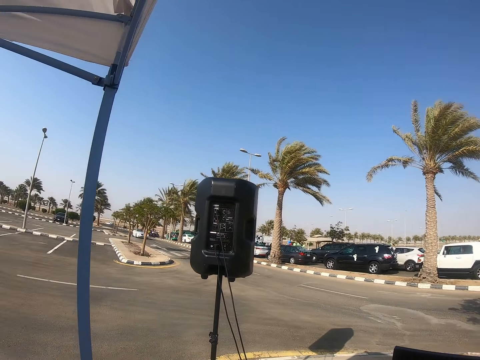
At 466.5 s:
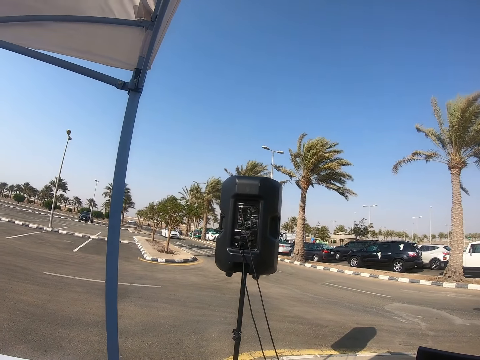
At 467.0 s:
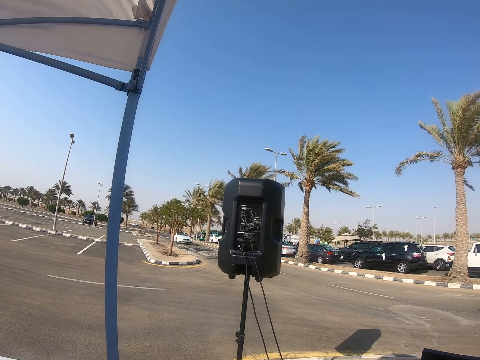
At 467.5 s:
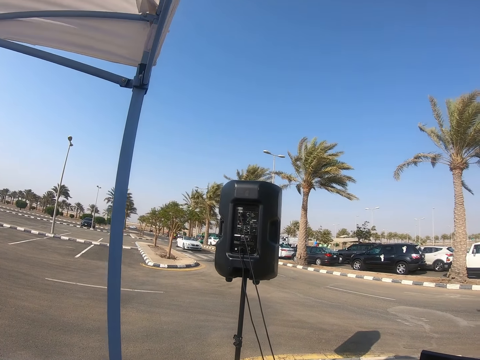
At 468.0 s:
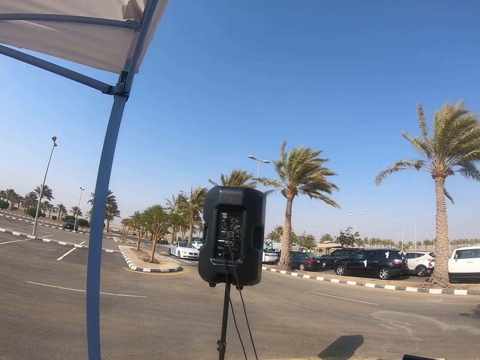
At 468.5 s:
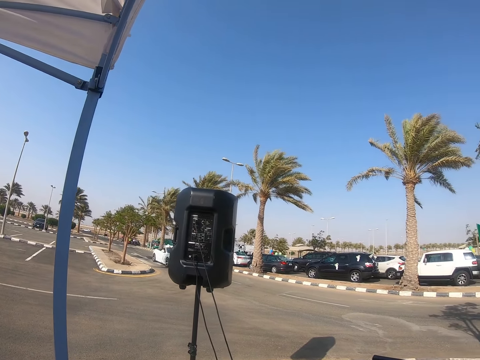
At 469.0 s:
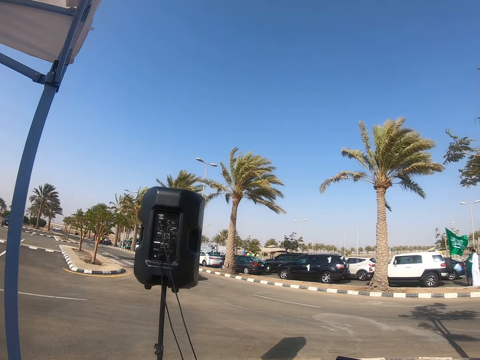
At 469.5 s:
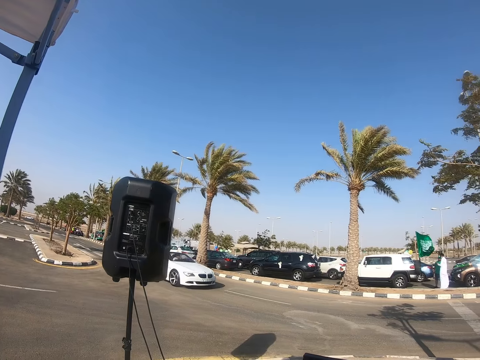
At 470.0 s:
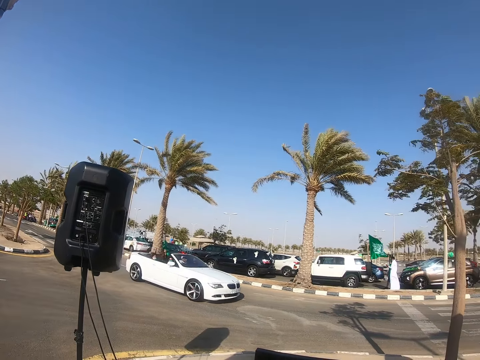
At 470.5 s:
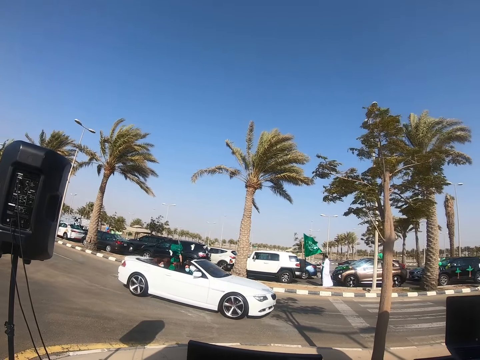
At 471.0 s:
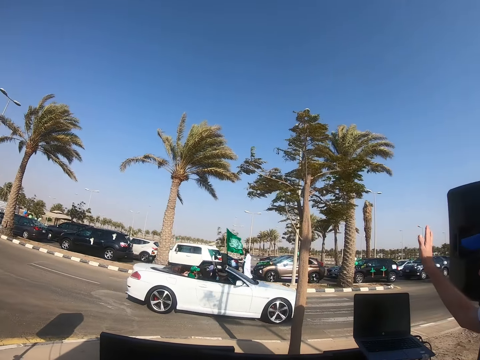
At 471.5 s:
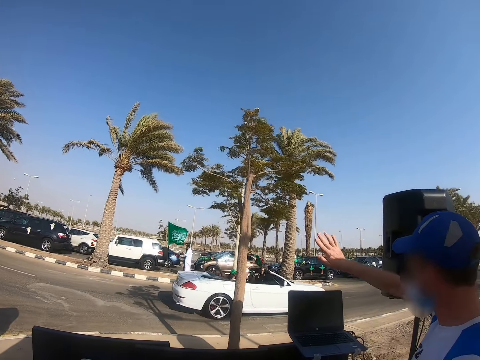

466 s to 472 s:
The DJ waves at the people in the car.

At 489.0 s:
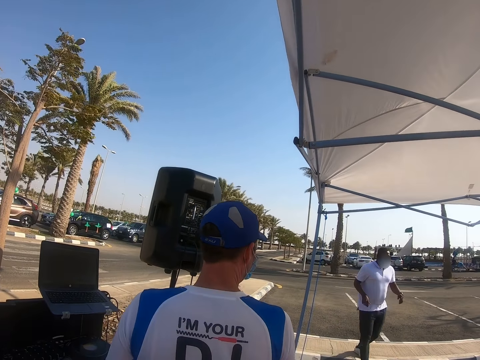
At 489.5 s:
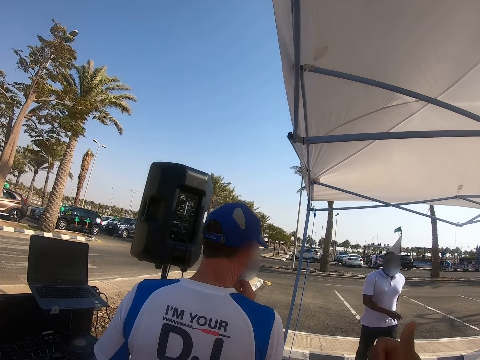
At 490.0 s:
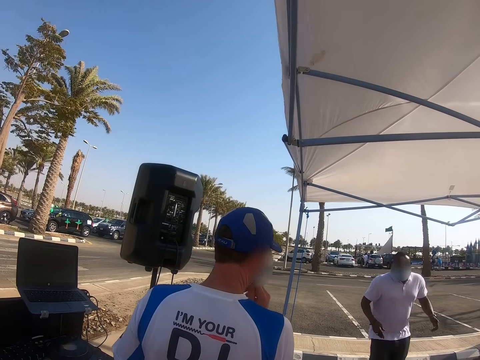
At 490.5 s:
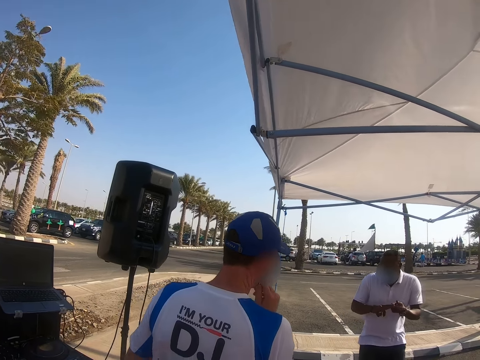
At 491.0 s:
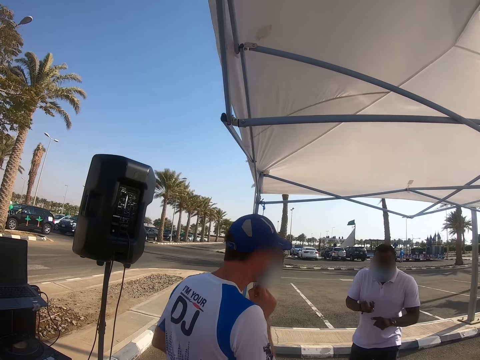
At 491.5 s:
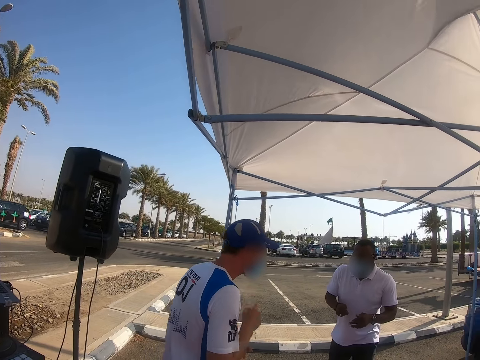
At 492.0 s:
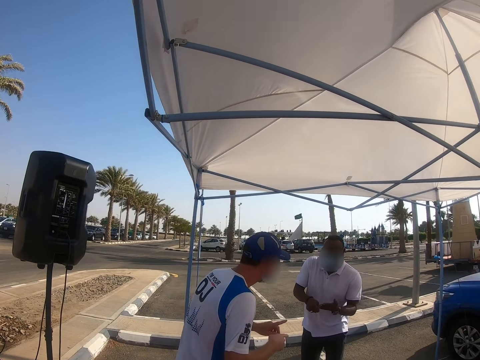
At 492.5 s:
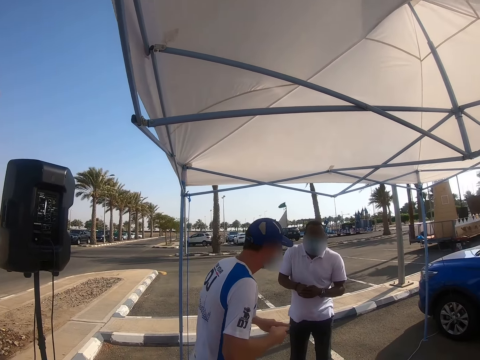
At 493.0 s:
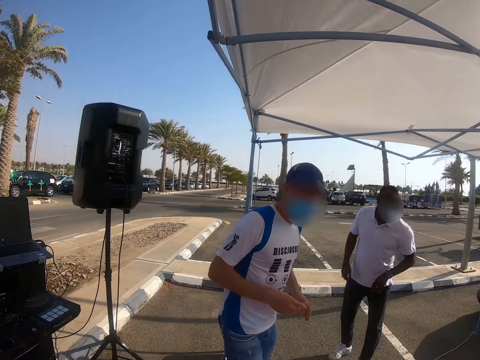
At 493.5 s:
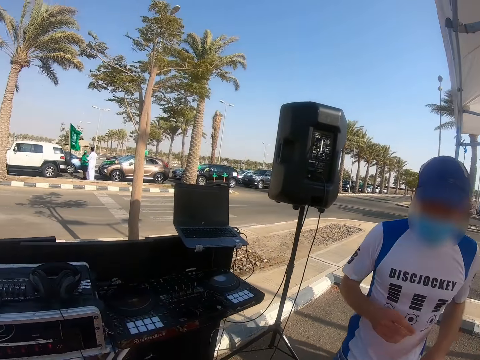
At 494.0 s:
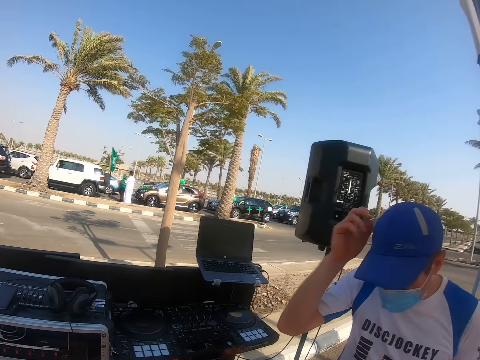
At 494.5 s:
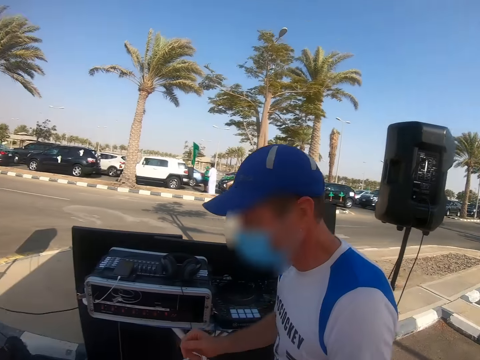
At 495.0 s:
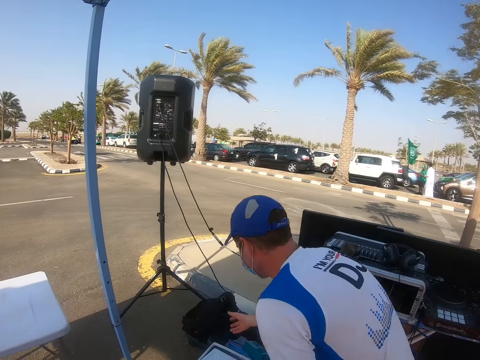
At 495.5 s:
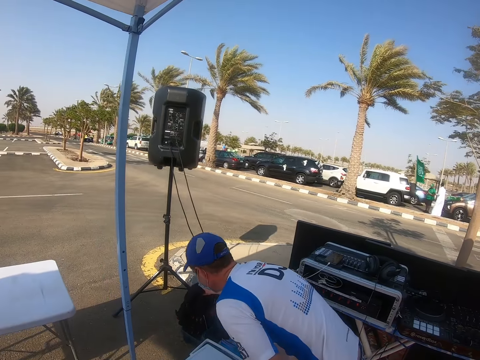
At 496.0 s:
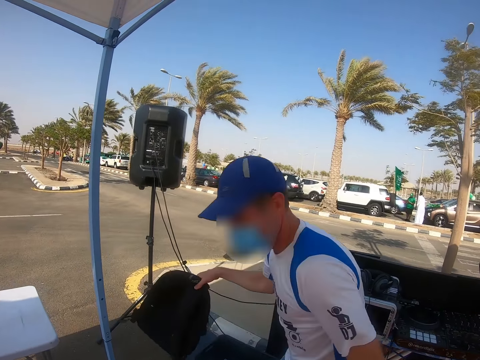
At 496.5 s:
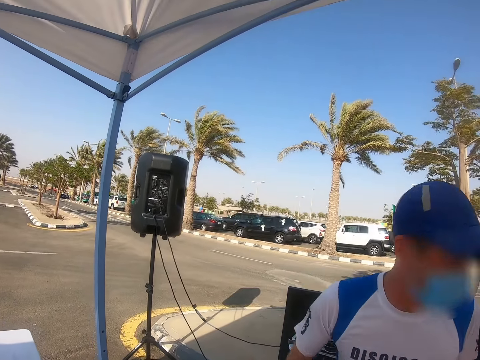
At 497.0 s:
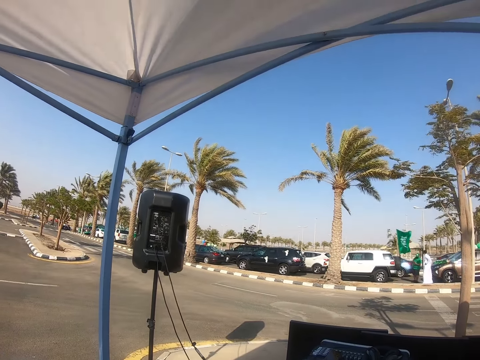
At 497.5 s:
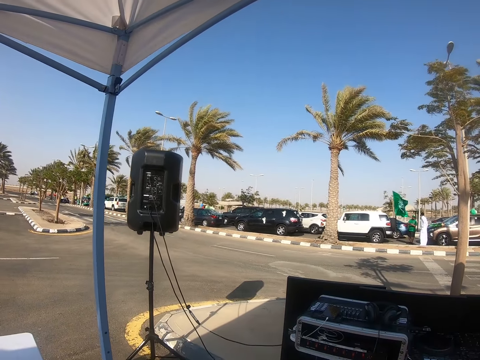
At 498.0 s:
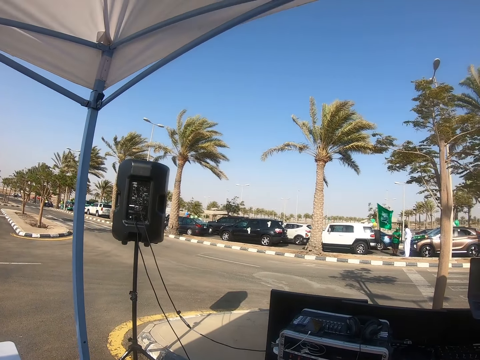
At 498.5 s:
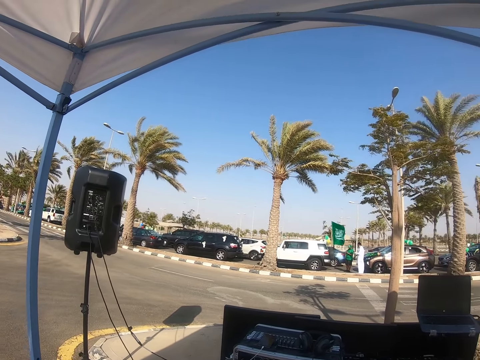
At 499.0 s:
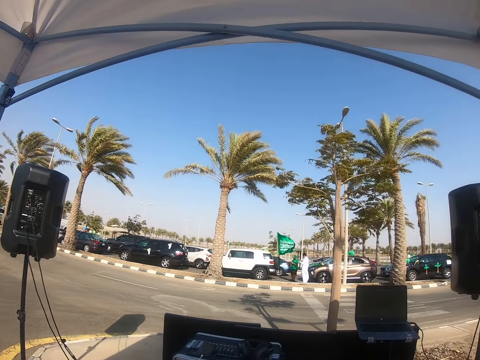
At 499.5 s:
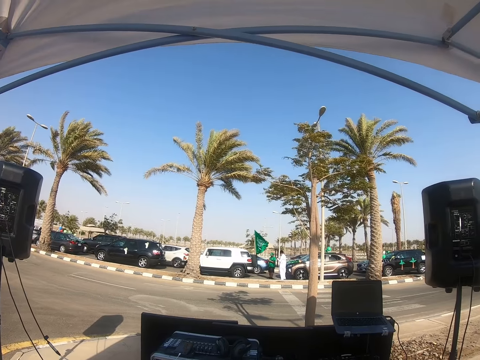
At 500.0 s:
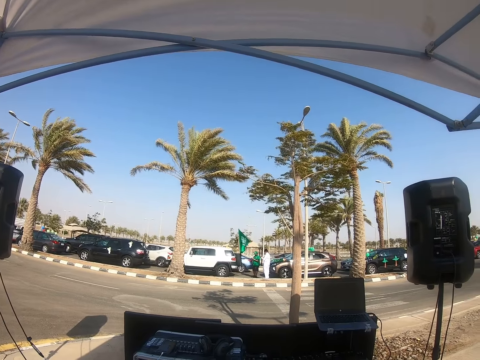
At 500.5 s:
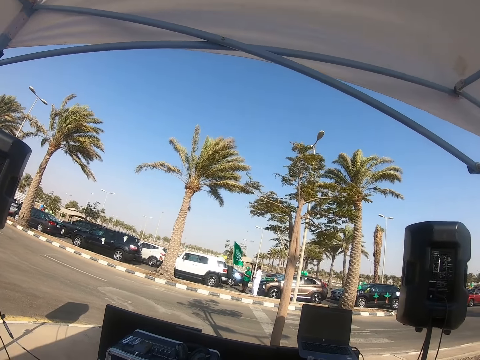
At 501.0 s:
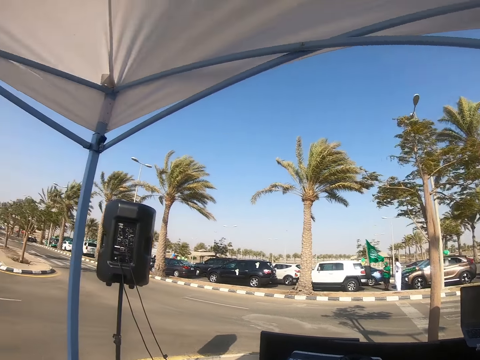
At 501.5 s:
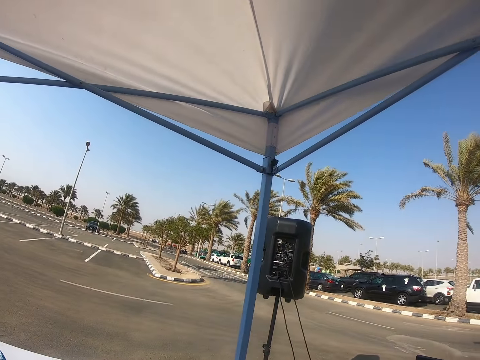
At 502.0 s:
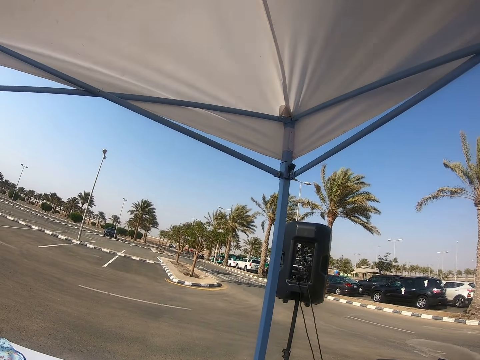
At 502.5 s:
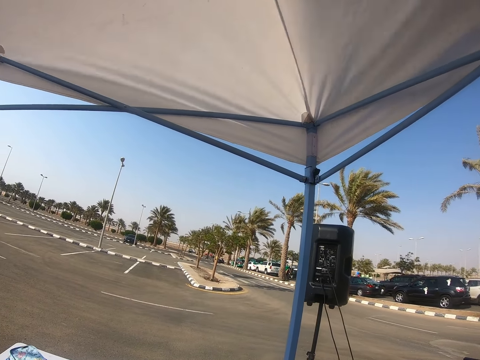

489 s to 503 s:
The camera wearer looks around. The DJ walks around, picks up a bag, and walks around. The camera wearer looks around.

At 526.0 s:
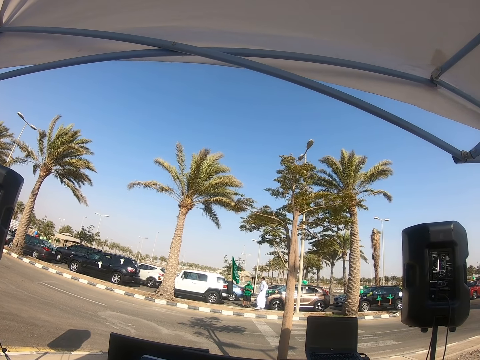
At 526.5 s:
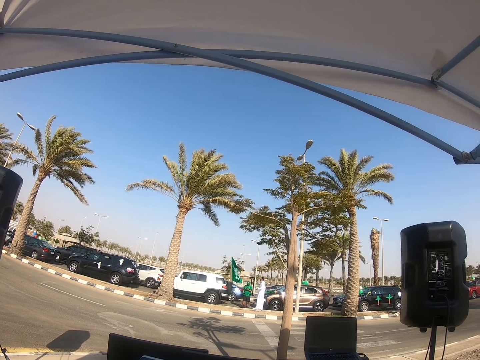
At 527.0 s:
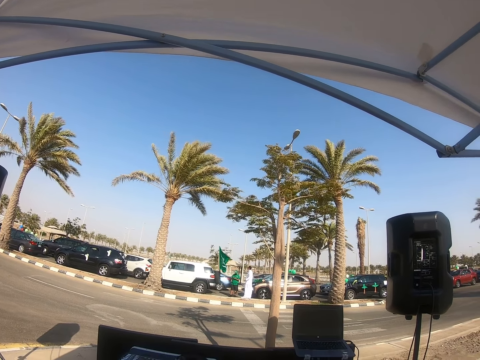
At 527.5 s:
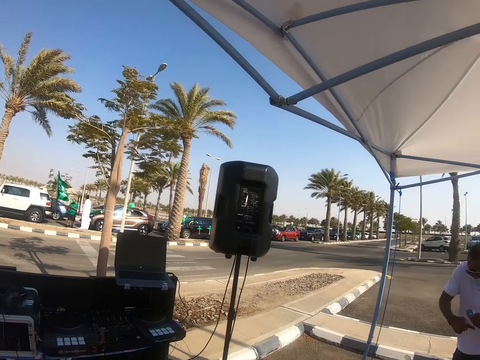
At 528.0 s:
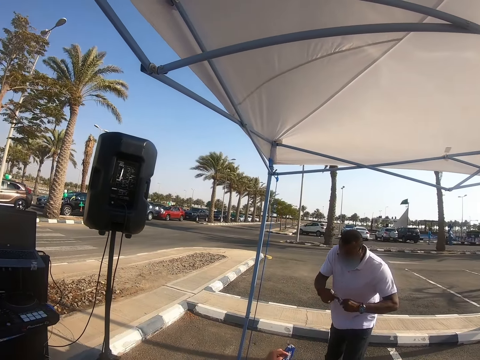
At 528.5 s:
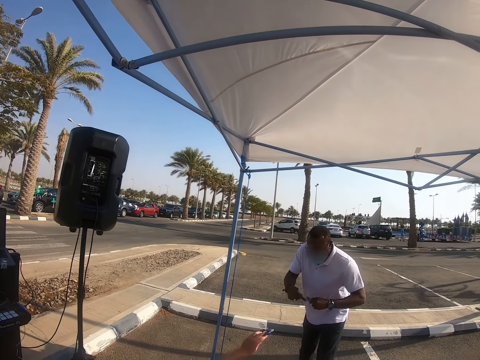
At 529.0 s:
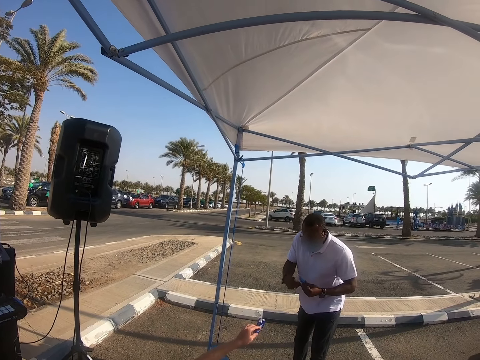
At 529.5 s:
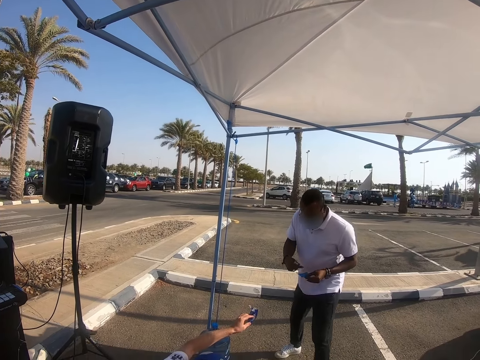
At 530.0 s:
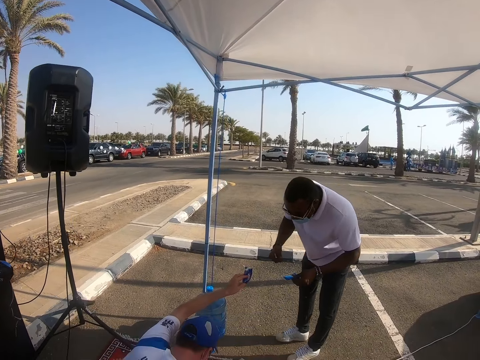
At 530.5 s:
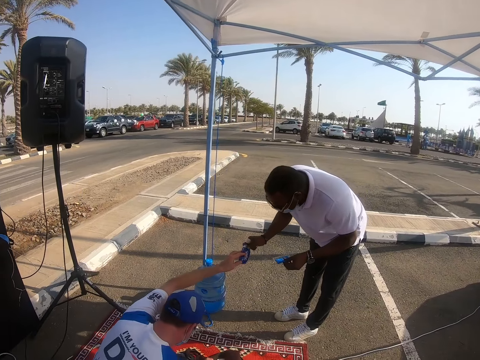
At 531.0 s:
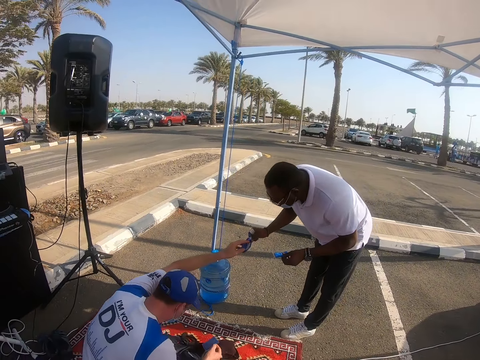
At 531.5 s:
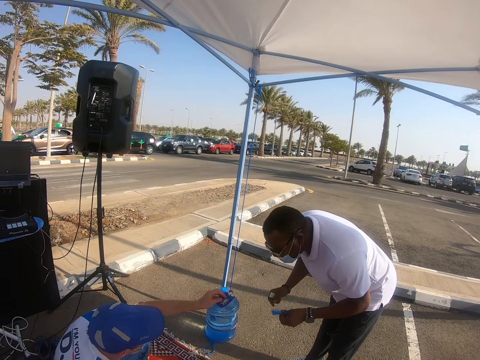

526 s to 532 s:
A man interacts with a DJ. The DJ hands the man a flyer. The man touches something from the DJ. The man holds the flyer.
